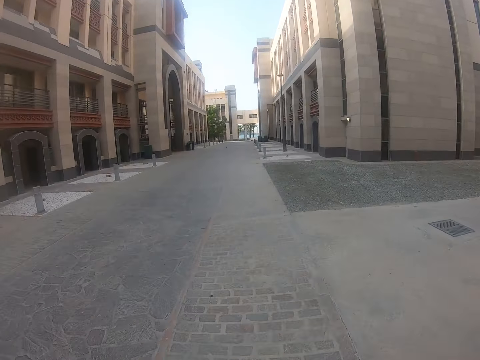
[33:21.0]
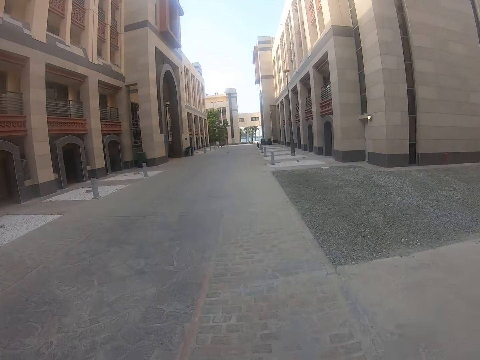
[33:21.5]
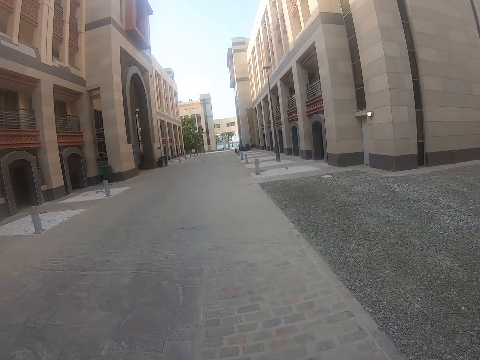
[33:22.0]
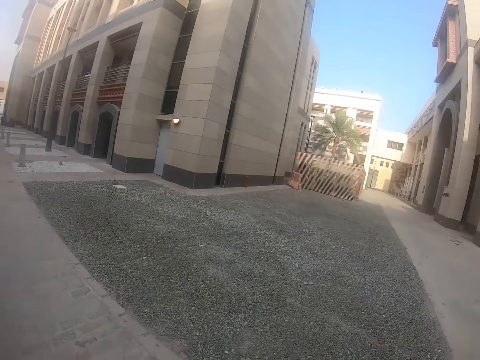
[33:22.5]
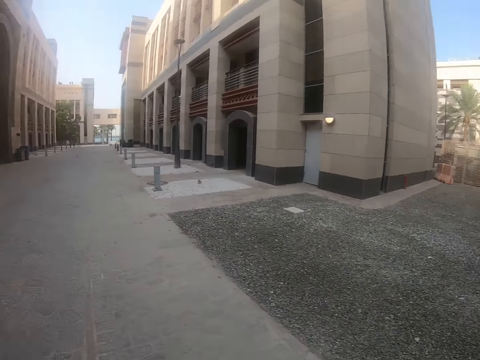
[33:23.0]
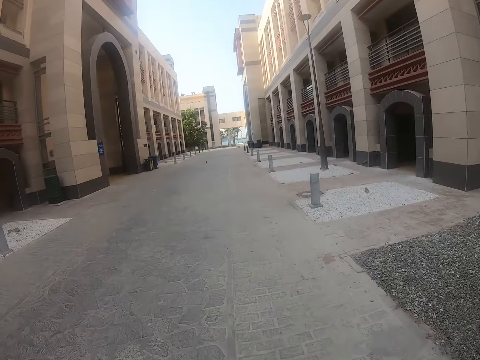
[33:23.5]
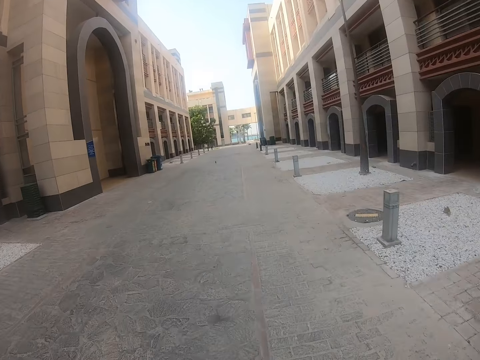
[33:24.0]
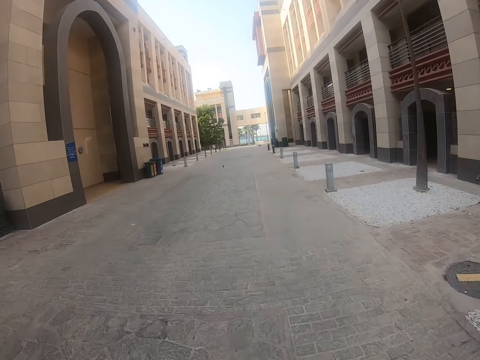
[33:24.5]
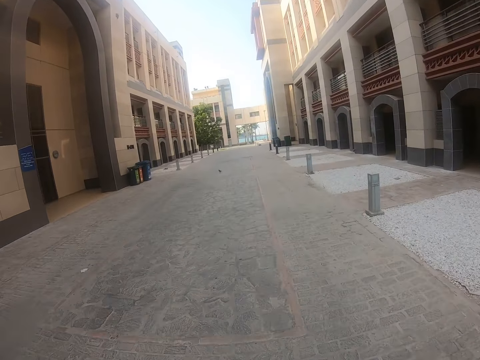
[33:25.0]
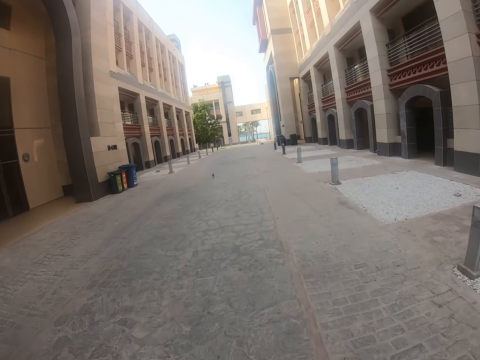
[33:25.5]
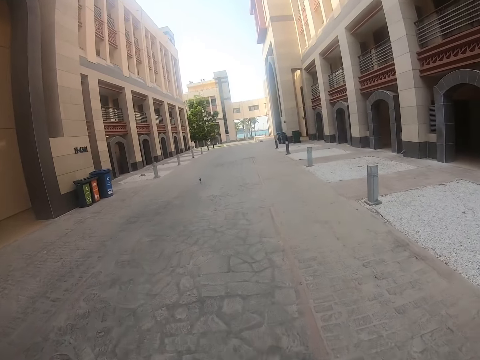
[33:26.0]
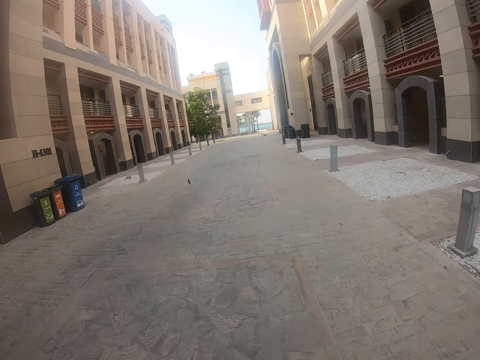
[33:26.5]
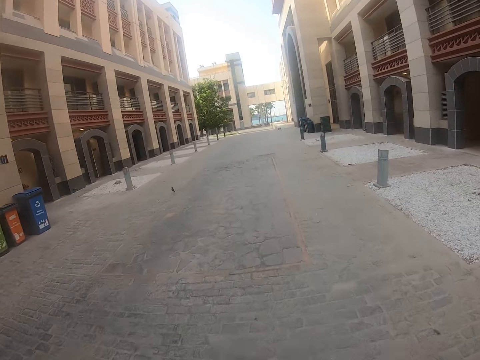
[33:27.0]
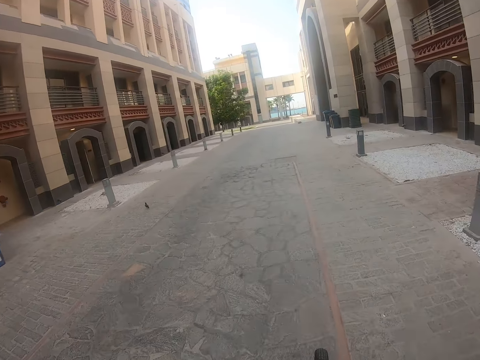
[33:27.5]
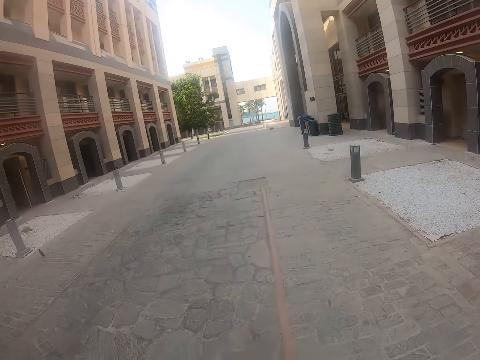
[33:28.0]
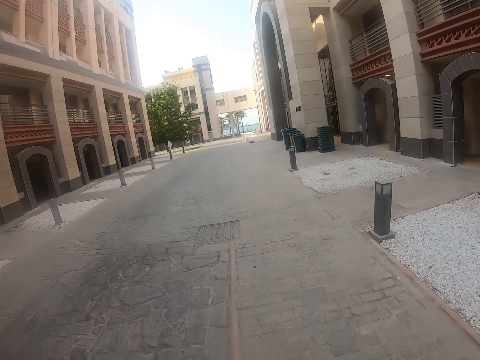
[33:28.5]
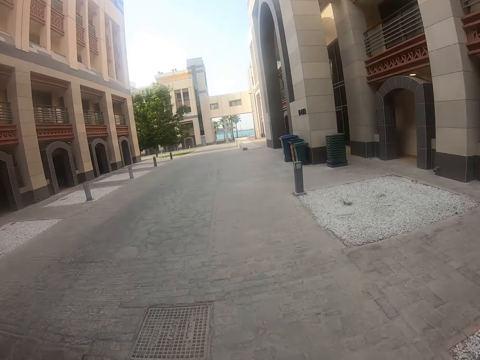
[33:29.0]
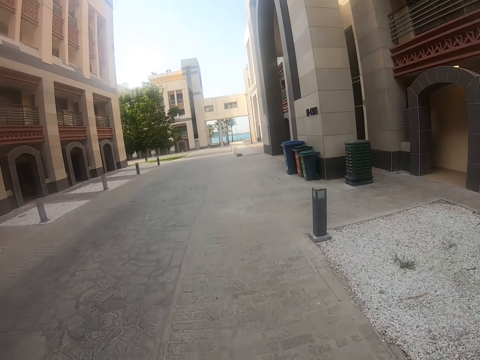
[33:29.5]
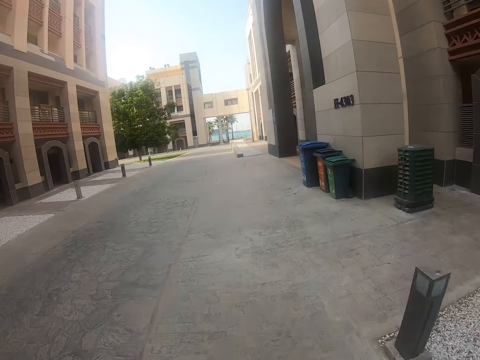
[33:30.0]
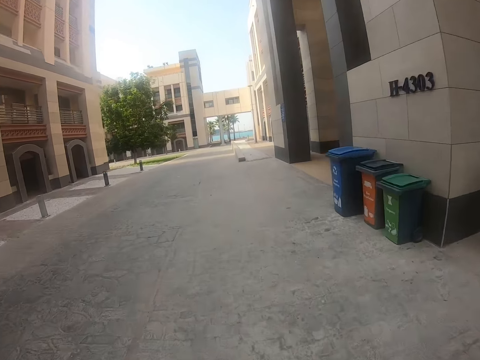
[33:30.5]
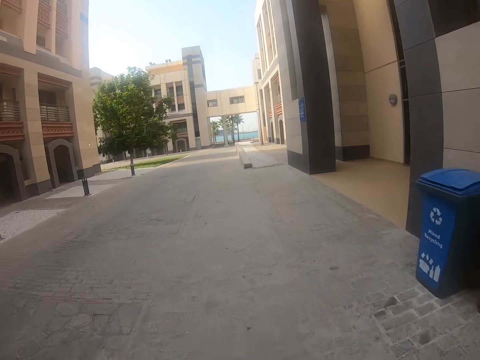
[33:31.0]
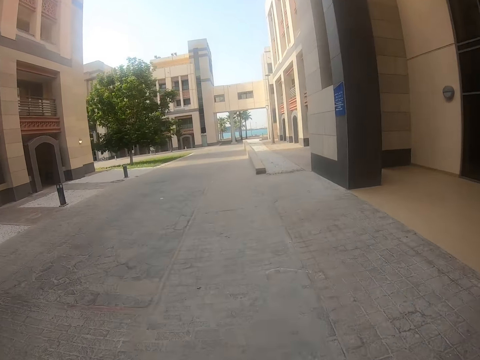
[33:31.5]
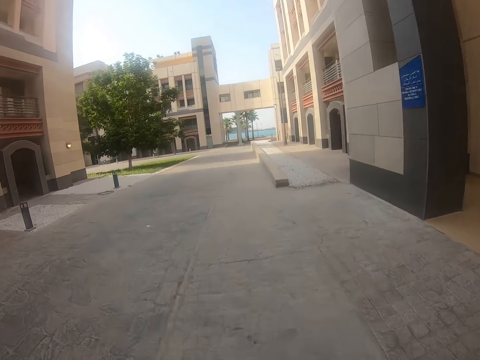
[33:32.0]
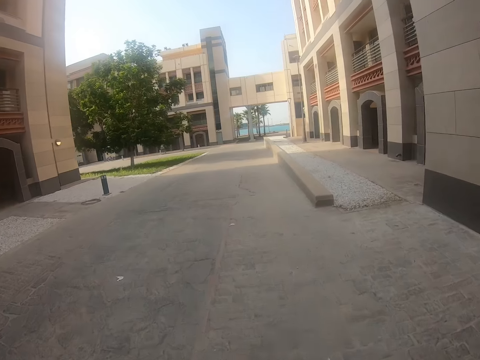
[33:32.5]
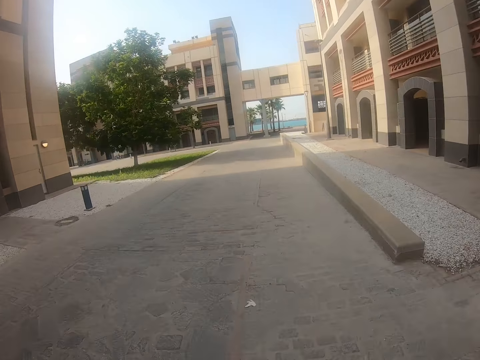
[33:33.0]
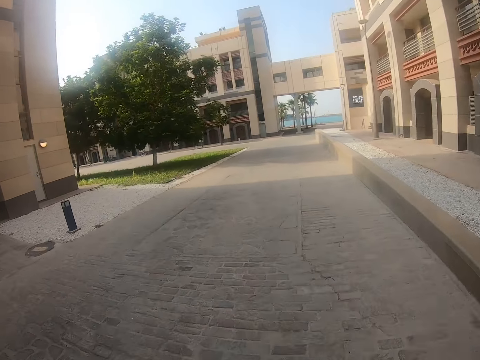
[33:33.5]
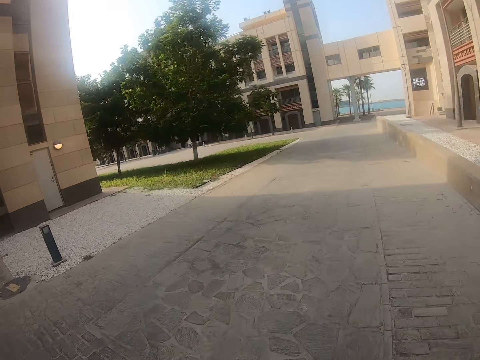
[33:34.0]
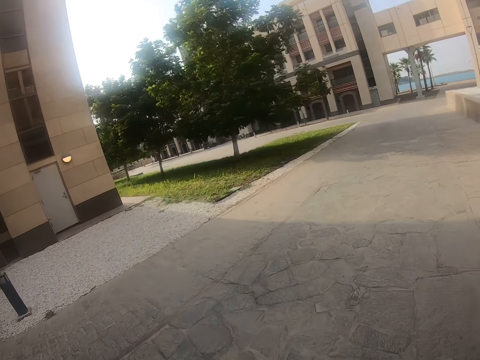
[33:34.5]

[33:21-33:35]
The camera wearer looks around and rides a bicycle.

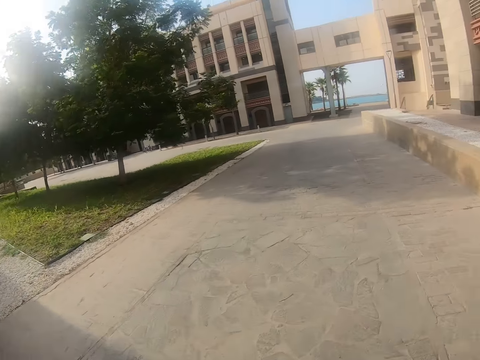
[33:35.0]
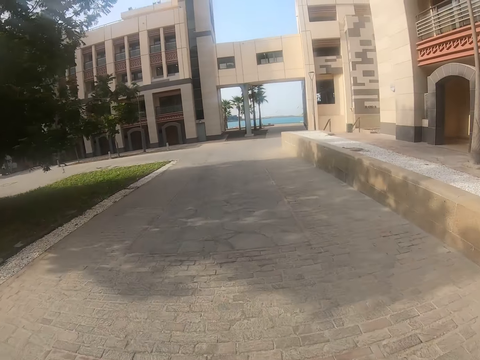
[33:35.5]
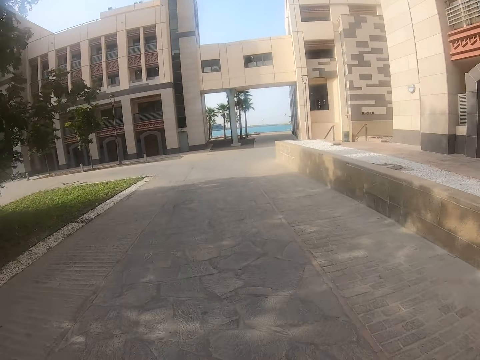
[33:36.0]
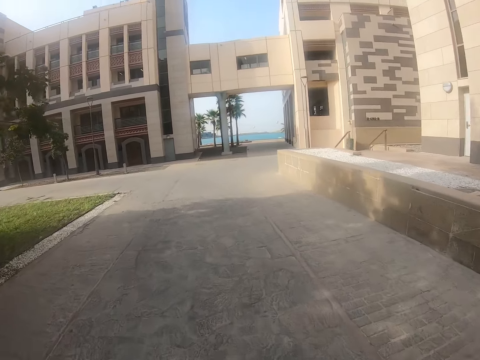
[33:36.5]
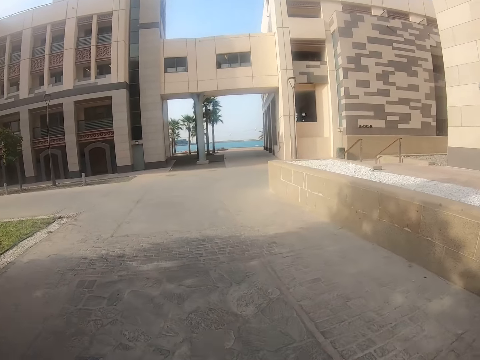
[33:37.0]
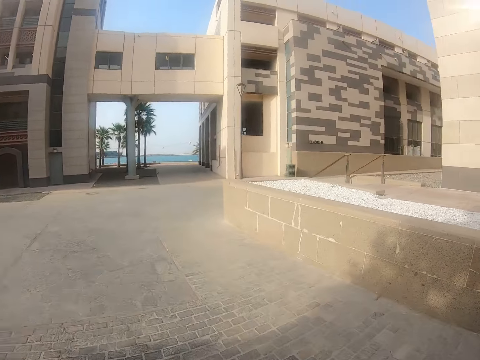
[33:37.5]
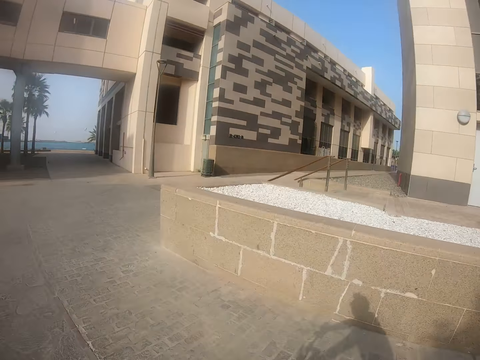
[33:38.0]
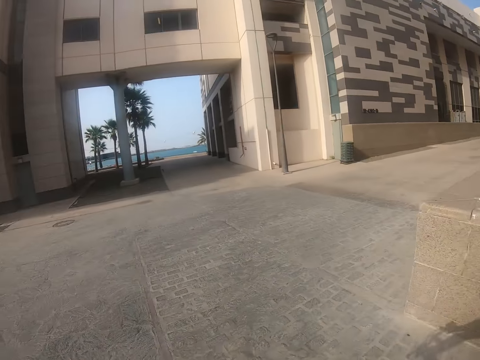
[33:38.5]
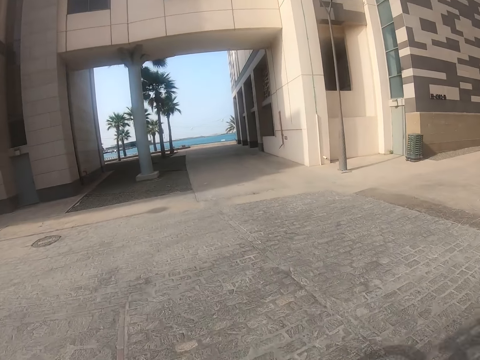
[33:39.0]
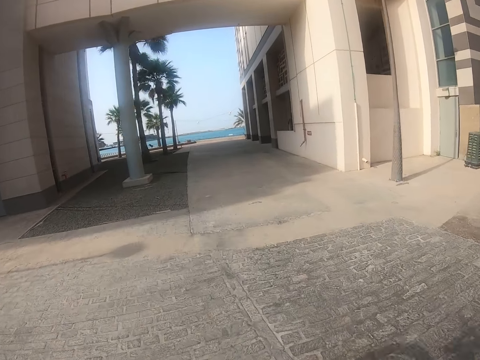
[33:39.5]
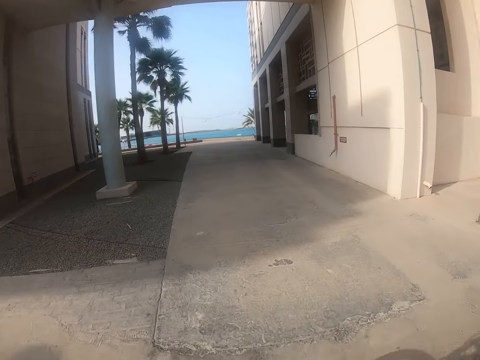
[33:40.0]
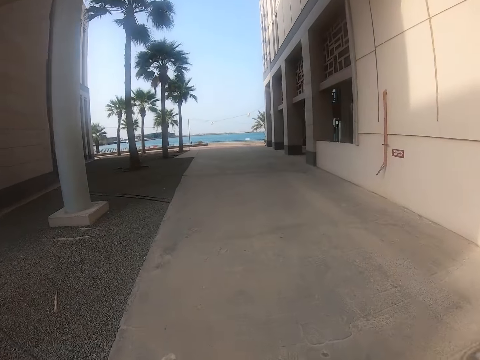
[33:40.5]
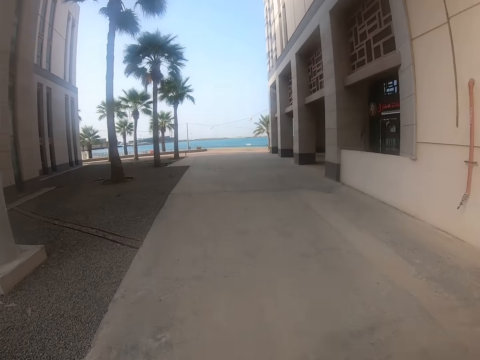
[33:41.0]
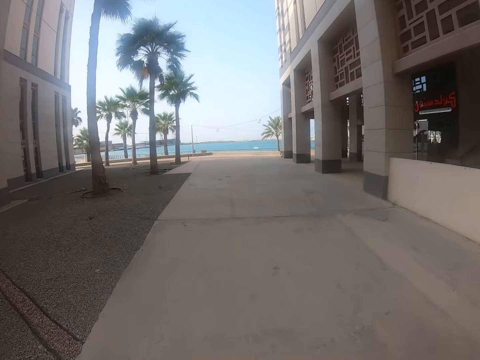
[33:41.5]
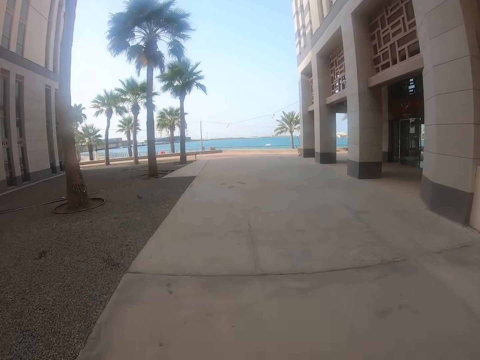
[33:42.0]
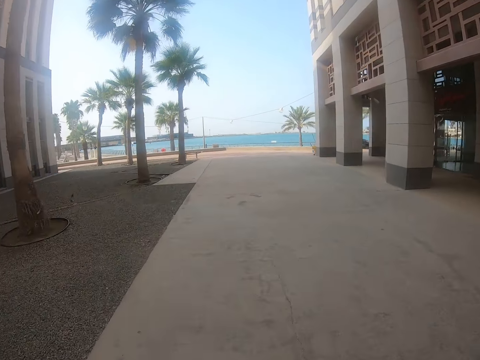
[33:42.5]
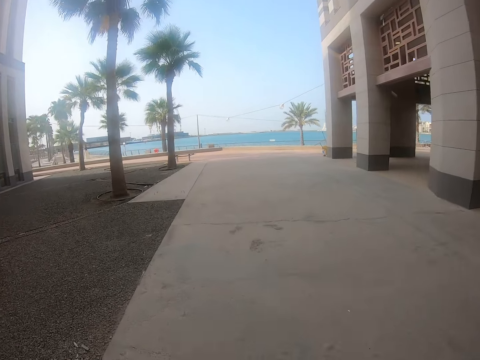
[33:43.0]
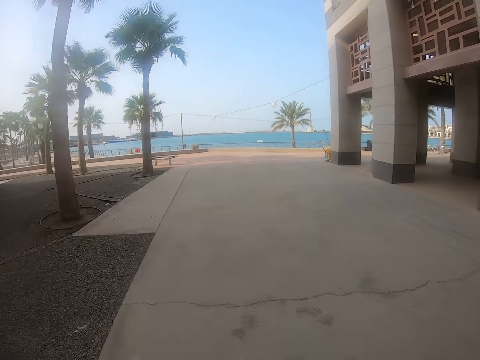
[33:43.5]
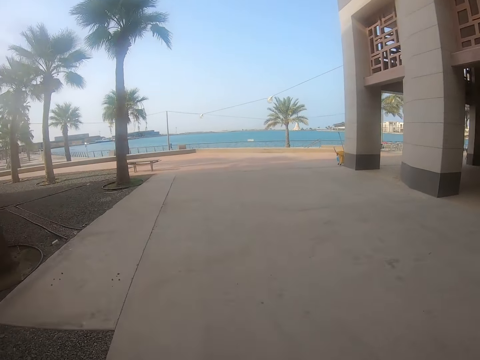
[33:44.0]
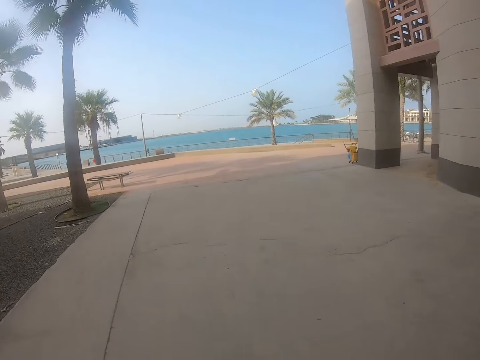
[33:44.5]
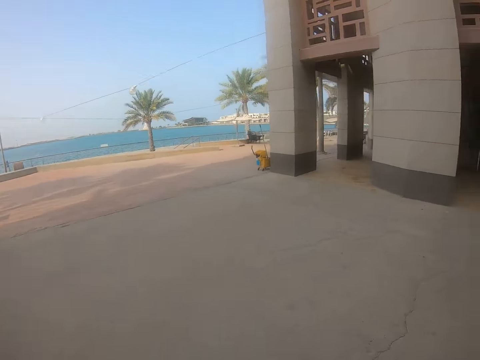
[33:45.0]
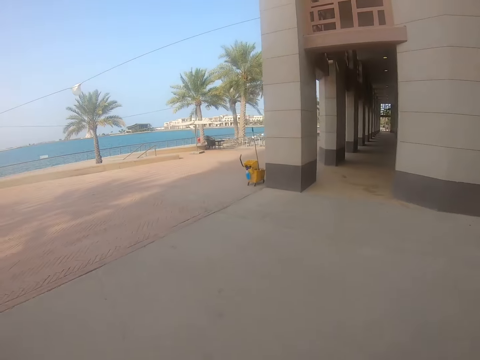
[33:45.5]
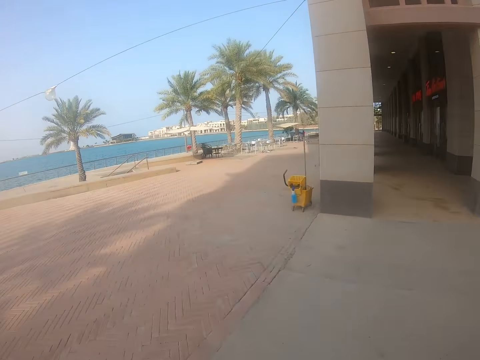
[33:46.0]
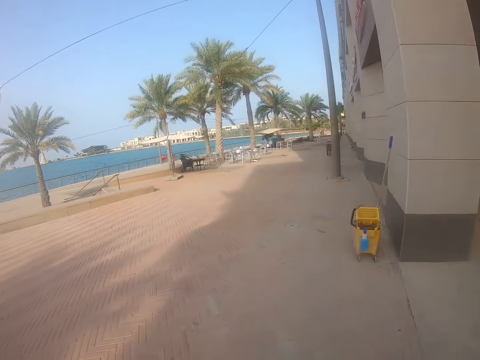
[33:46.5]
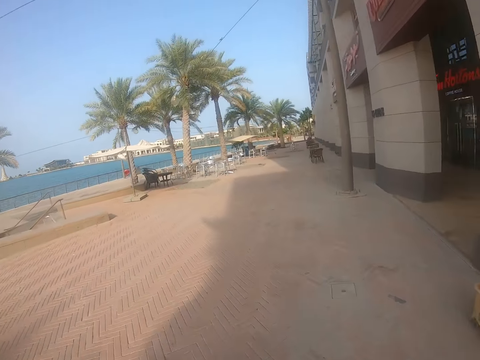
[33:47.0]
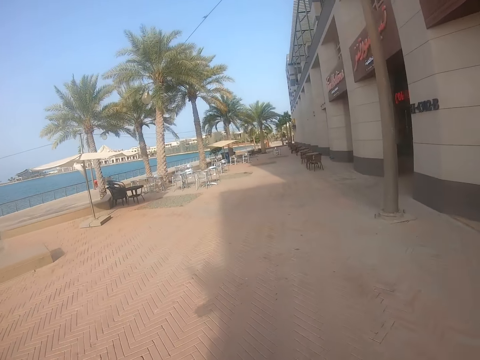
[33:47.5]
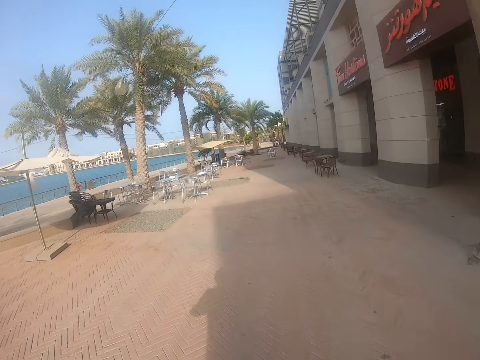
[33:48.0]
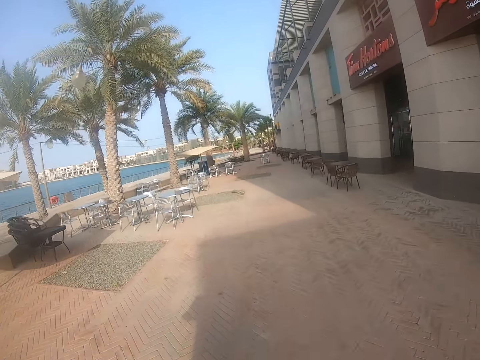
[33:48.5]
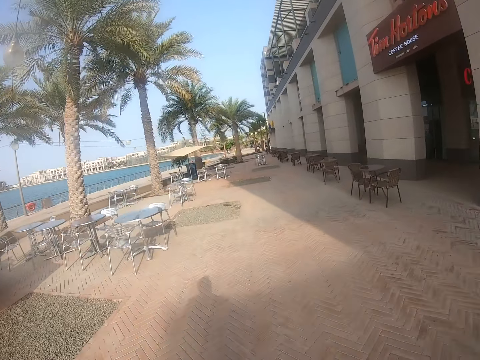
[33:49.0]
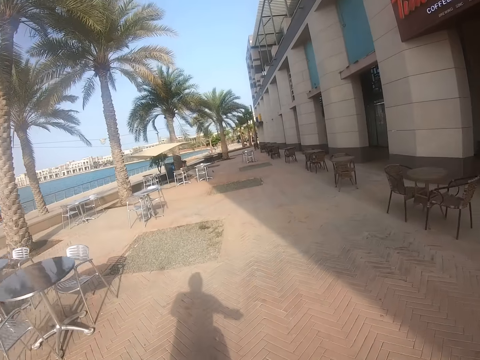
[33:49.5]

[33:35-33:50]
The camera wearer rides on an alley. They ride the bike on the beach side.
